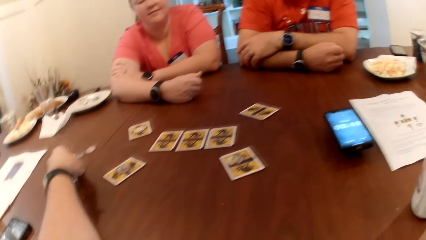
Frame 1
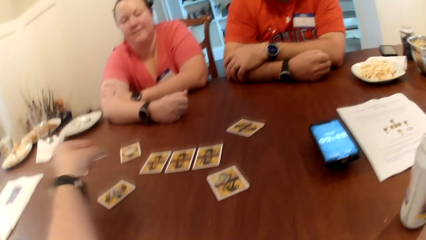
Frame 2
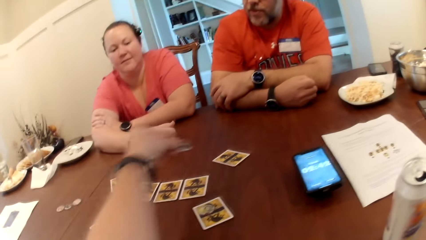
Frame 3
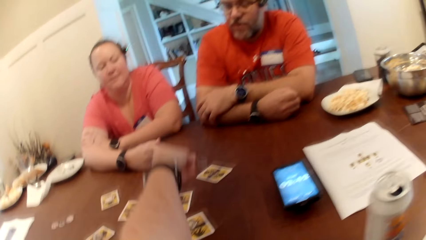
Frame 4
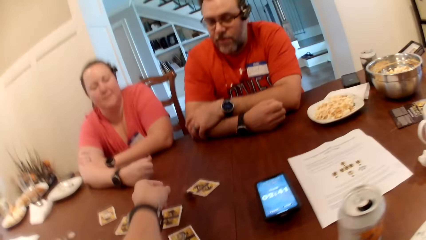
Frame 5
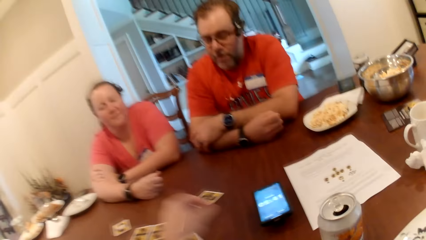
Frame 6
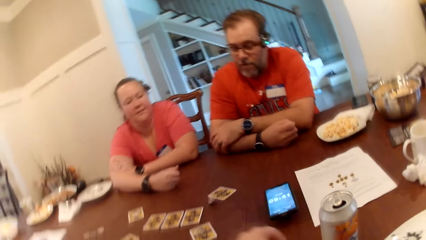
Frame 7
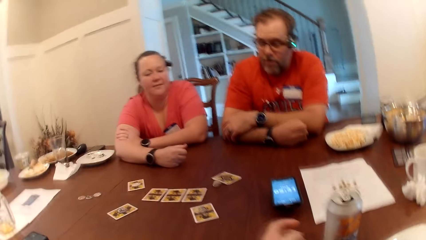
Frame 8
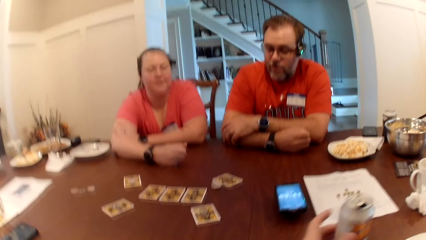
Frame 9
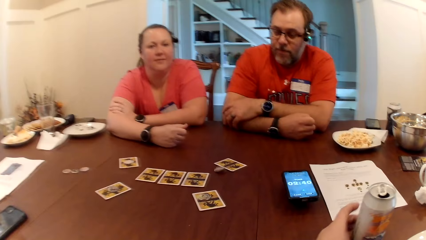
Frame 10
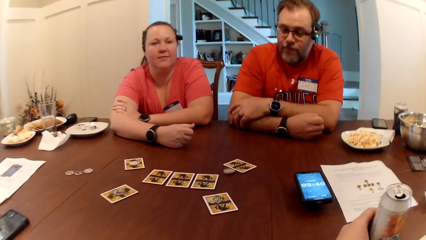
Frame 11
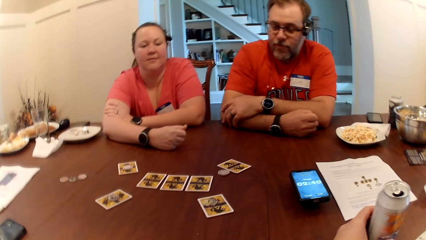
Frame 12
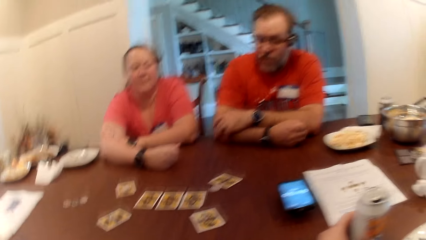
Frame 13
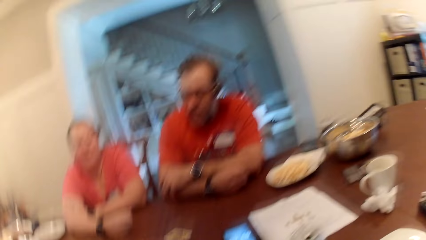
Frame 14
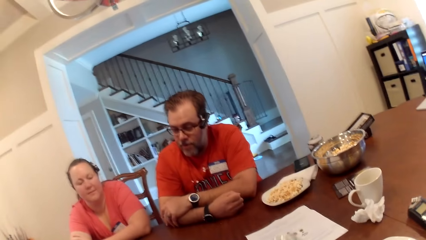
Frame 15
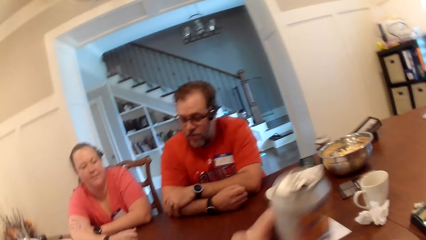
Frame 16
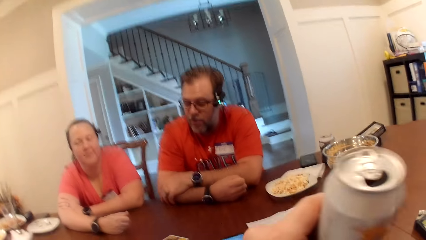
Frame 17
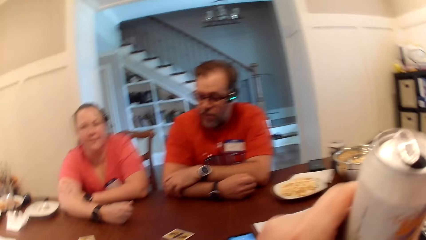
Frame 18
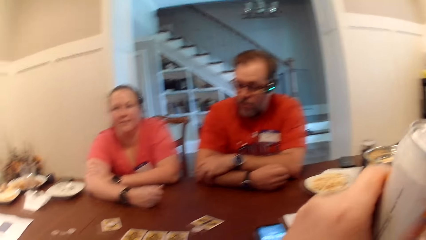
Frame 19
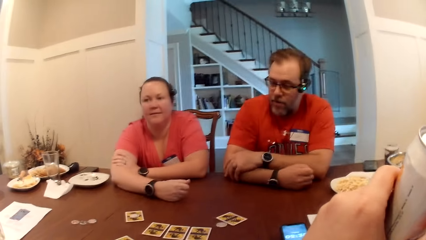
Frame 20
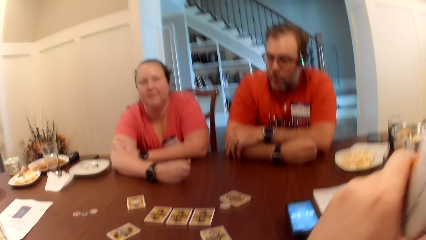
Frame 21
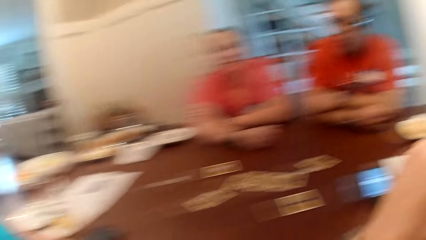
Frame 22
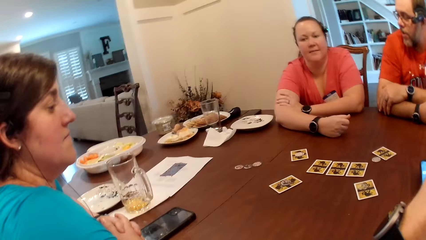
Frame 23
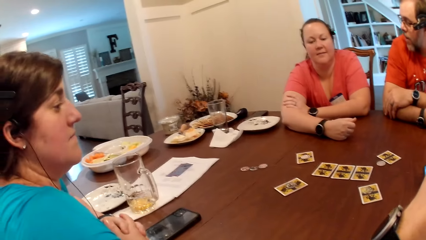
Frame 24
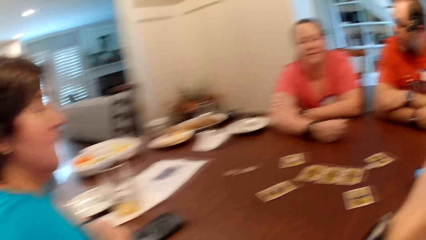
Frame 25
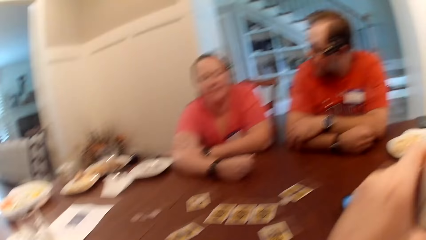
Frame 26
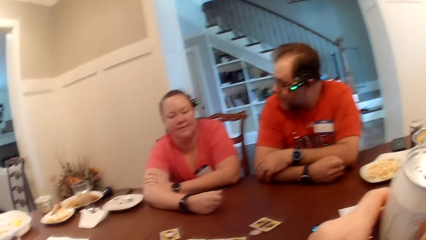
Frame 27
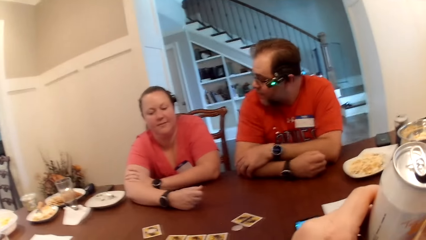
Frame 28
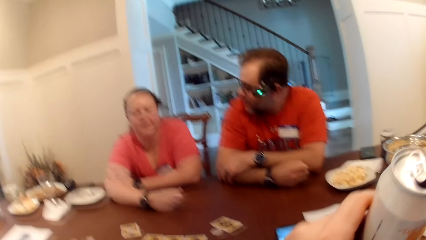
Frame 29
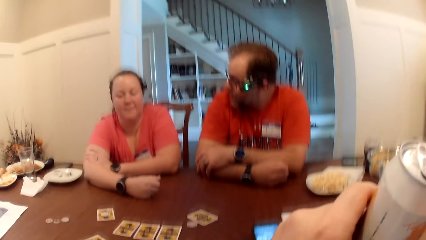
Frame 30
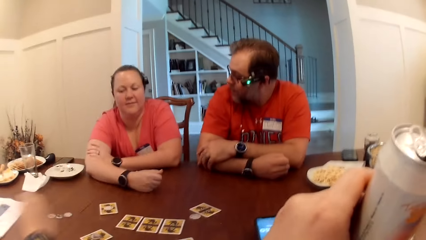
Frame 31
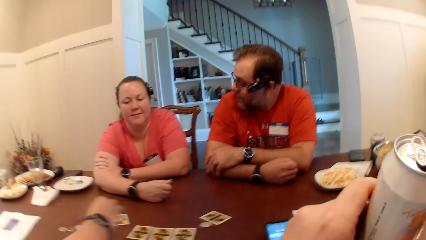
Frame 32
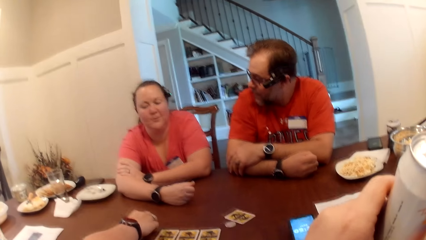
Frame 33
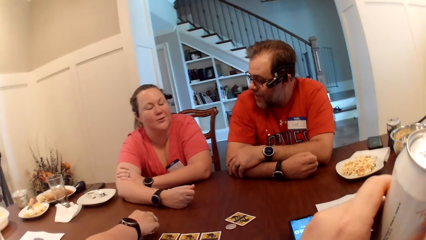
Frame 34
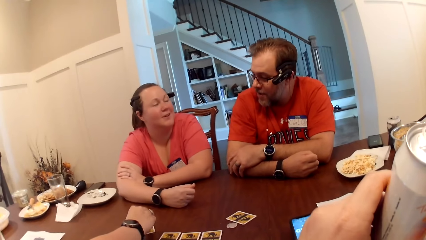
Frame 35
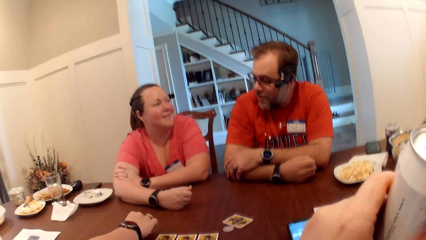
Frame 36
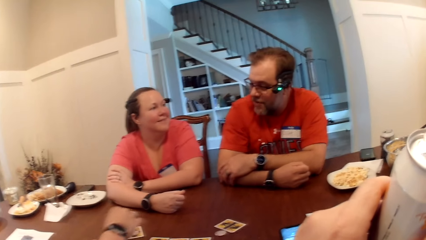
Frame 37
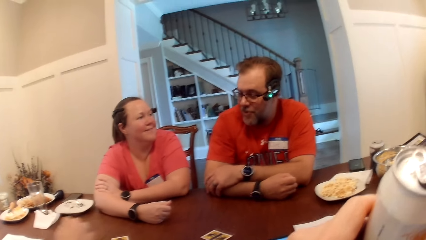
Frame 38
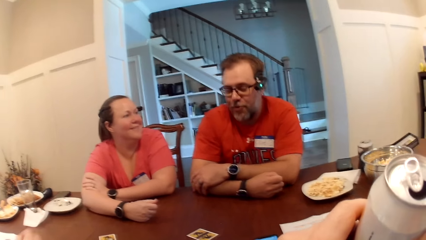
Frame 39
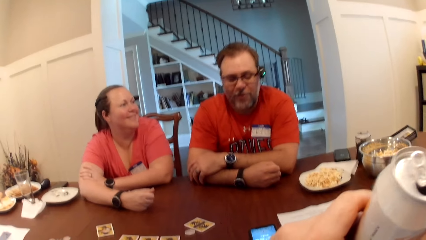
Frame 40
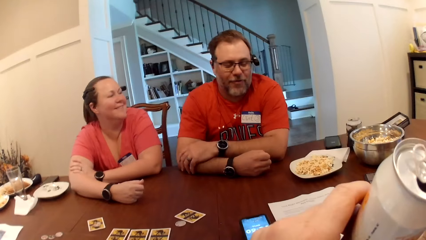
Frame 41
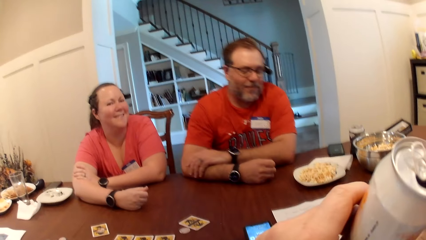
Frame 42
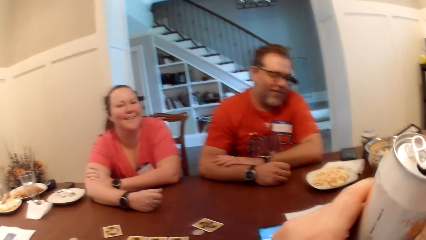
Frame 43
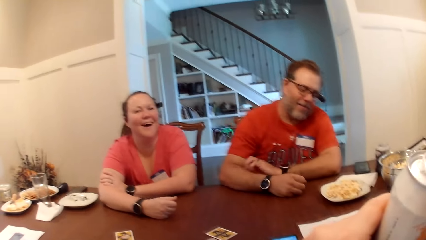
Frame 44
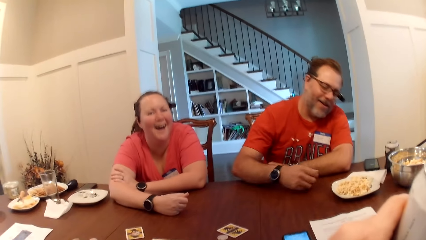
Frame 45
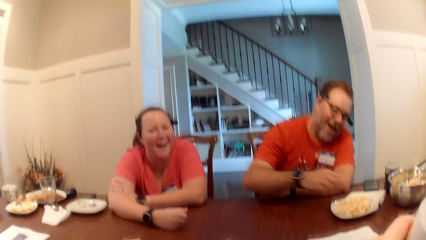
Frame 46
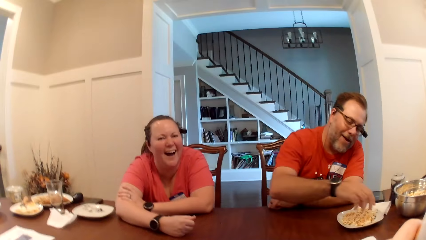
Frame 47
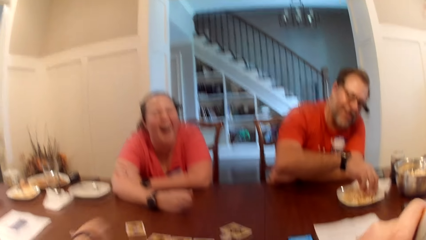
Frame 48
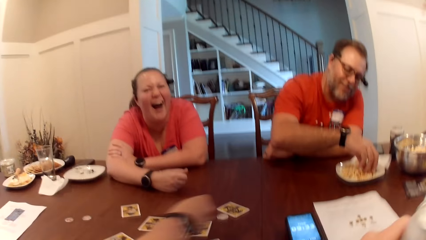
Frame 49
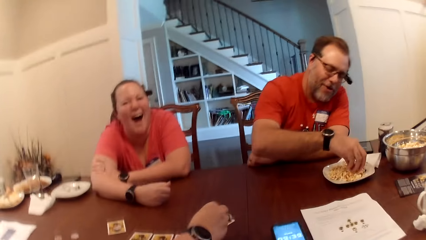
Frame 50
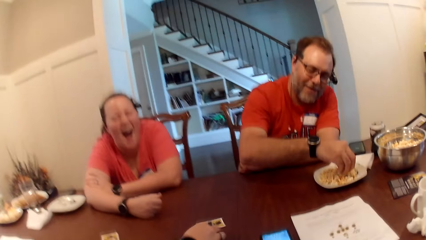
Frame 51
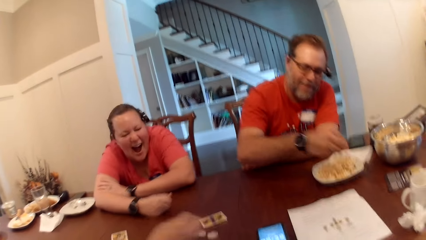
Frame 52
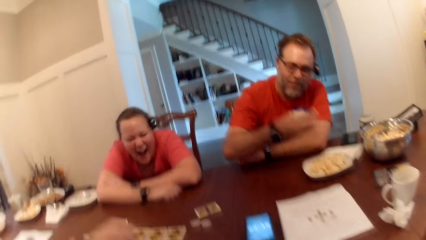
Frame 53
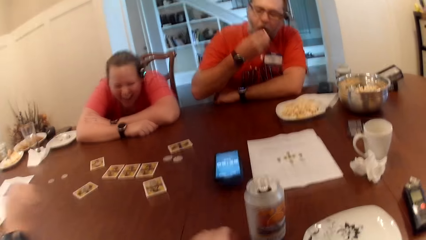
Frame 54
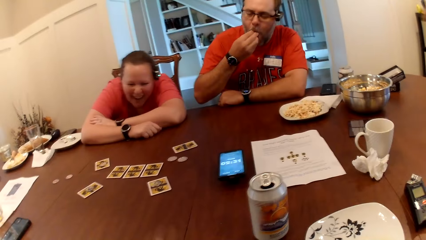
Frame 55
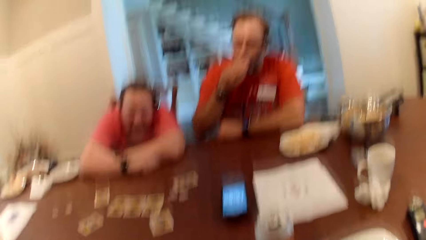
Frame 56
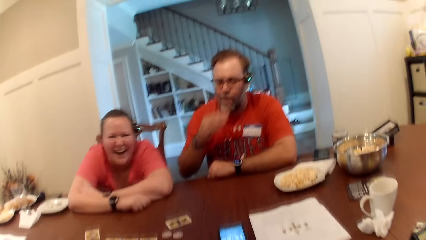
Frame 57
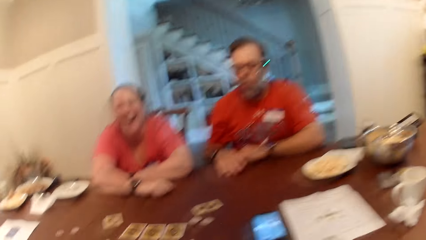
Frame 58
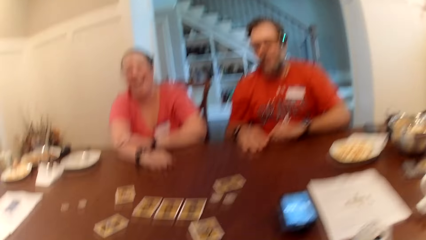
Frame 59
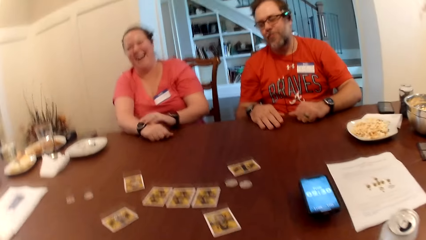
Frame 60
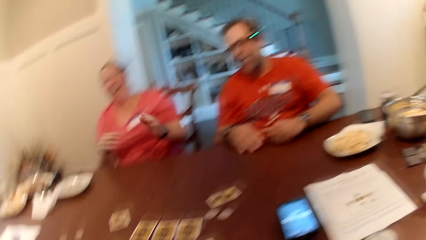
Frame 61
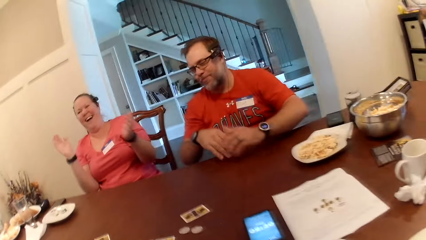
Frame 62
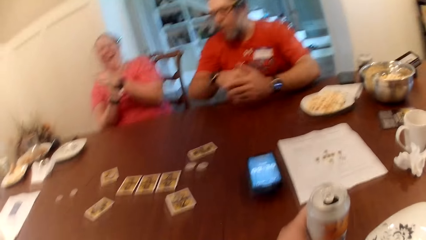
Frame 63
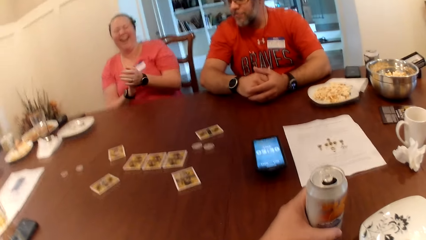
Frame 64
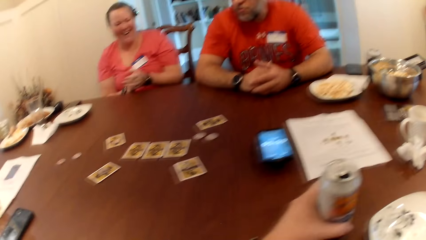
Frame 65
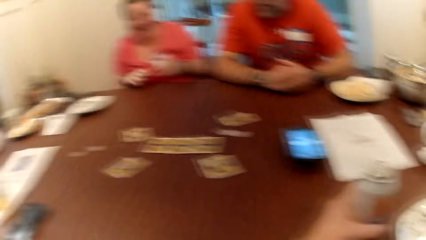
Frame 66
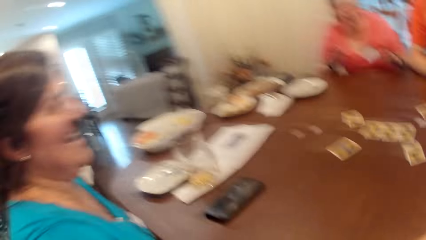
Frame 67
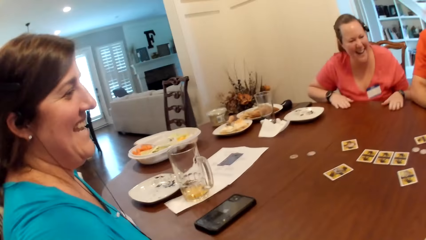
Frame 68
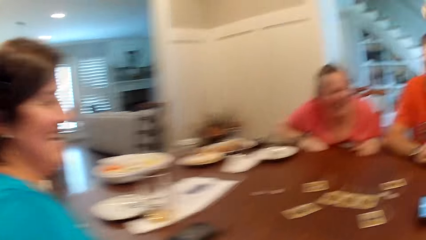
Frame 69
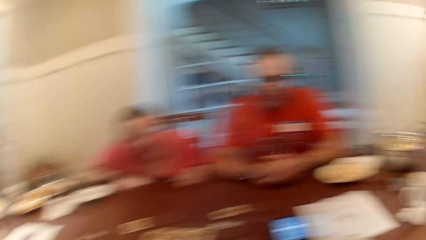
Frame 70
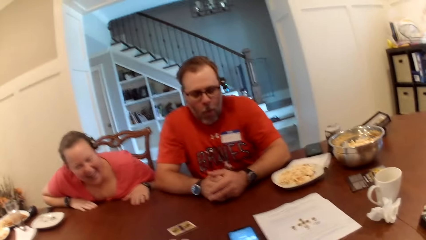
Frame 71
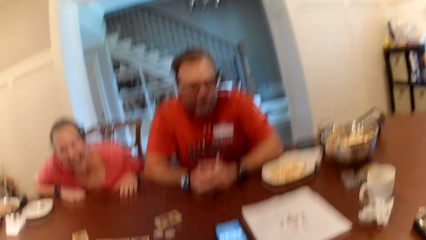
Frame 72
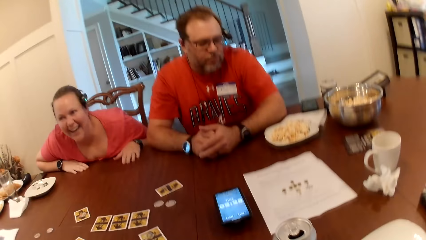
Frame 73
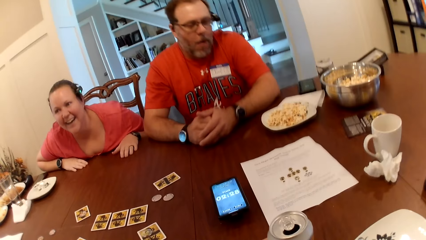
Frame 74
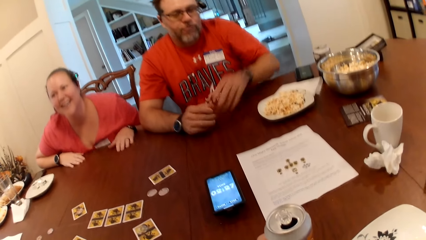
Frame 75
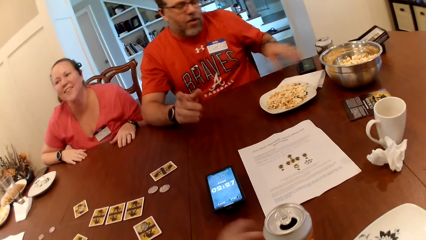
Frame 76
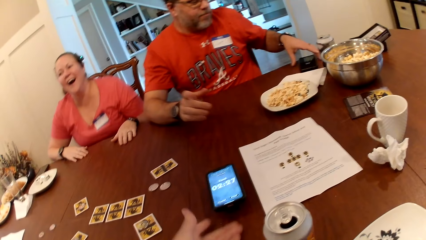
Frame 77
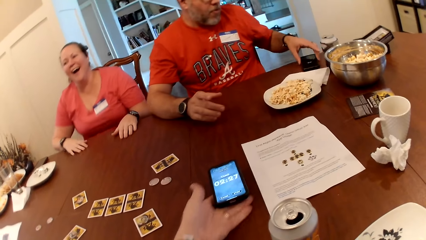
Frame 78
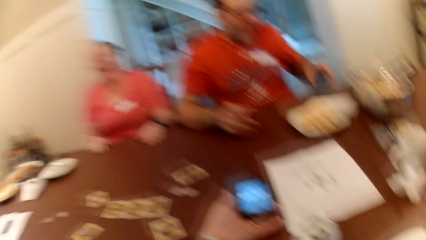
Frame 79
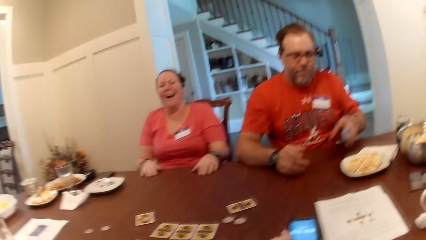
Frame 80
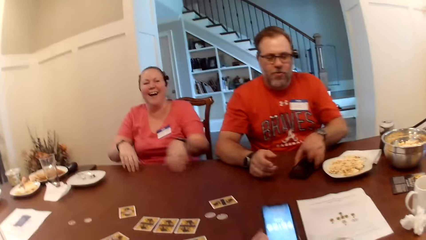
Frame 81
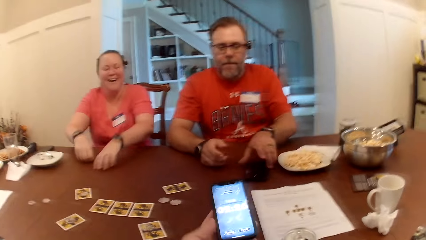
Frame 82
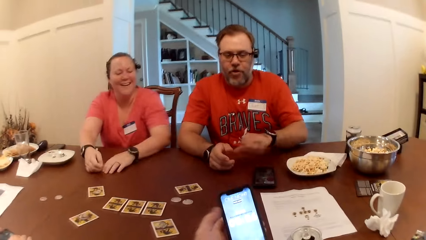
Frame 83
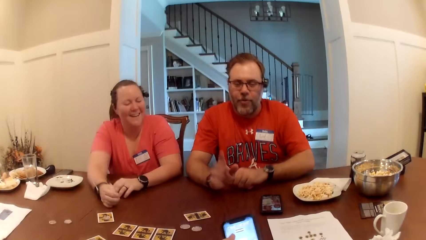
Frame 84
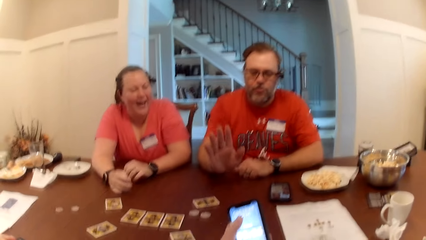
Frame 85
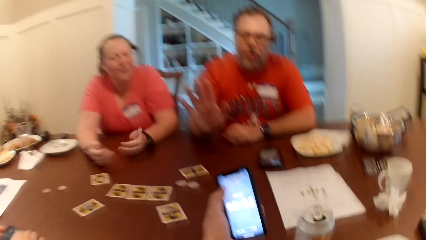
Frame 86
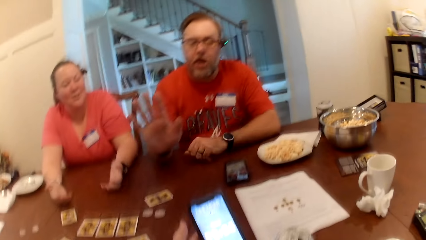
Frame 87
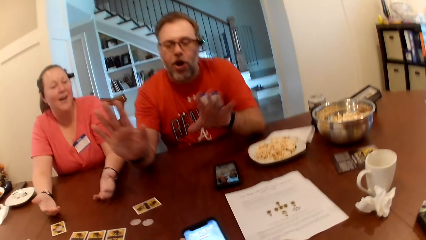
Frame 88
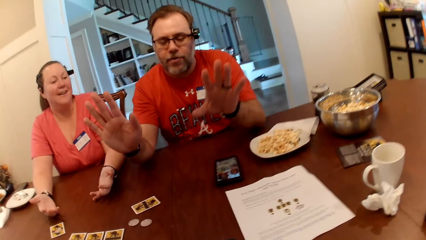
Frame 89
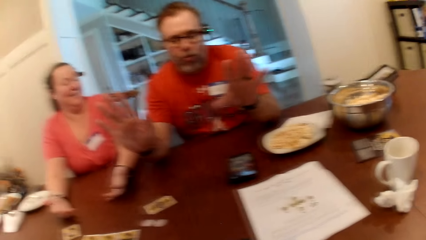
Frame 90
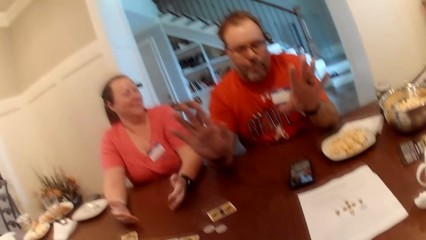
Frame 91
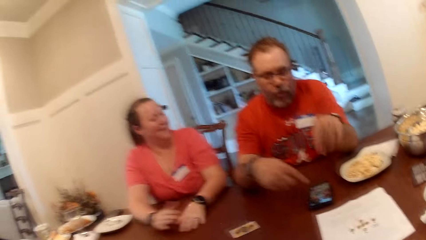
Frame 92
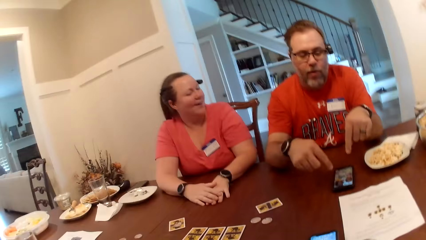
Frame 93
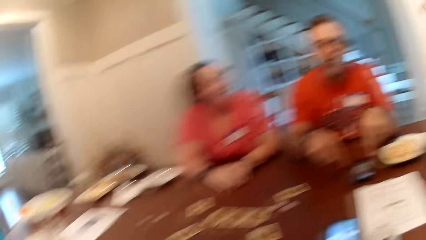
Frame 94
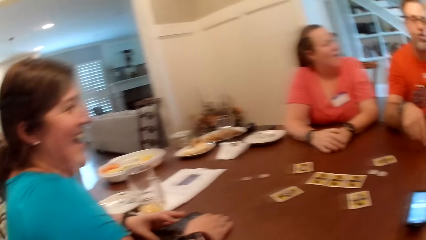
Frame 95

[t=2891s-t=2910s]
The camera wearer picks a poker chip from the table with his left hand. He drops the poker chip on the table with his left hand. He picks the can drink on the table with his left hand. He sips the drink. The man interacts with a woman. Another woman adjusts the poker chip on the card with her right hand. The man picks popcorn from the plate on the table with his right hand and eats the popcorn in his right hand. The man picks a phone on the table with his left hand. The camera wearer picks the phone on the table with his left hand. The man slides the phone on the table with his left hand and holds a gadget. The camera wearer operates the phone with his left hand. He dials the phone.
